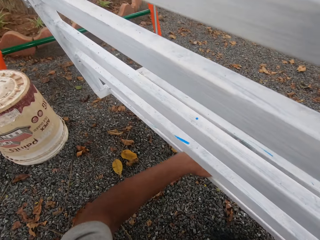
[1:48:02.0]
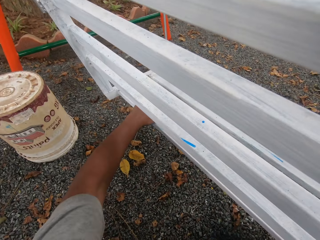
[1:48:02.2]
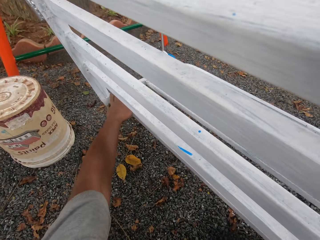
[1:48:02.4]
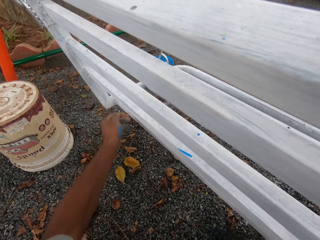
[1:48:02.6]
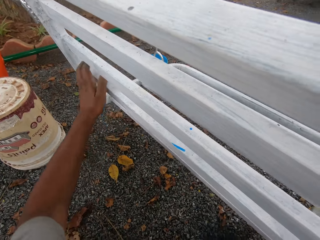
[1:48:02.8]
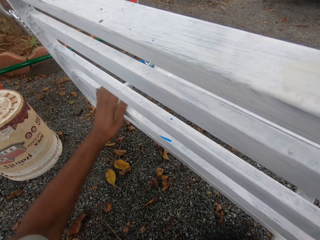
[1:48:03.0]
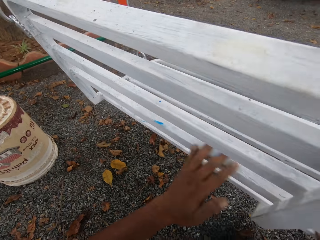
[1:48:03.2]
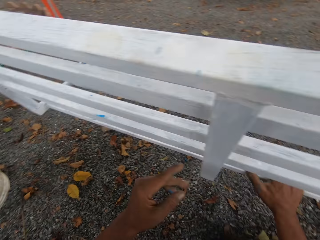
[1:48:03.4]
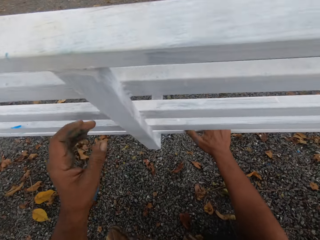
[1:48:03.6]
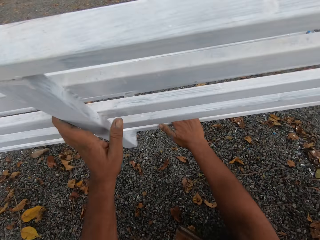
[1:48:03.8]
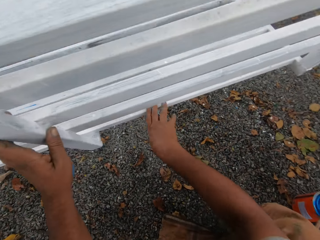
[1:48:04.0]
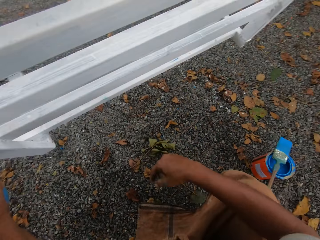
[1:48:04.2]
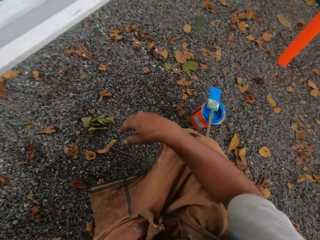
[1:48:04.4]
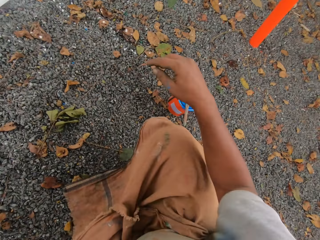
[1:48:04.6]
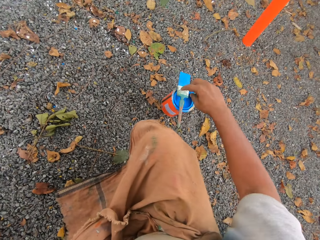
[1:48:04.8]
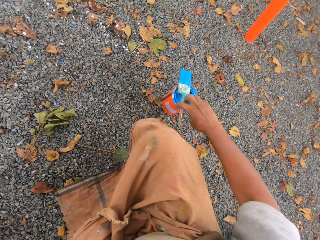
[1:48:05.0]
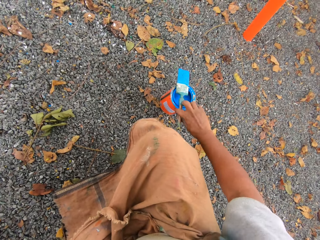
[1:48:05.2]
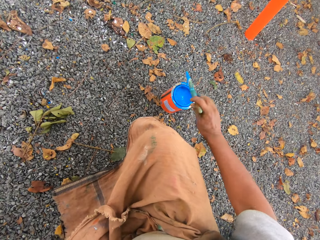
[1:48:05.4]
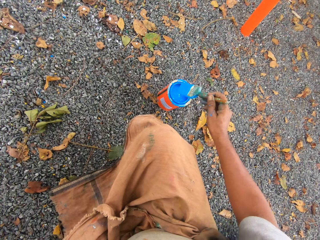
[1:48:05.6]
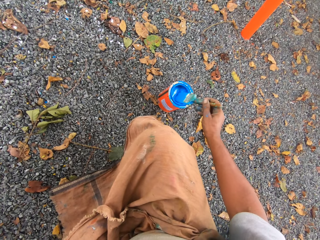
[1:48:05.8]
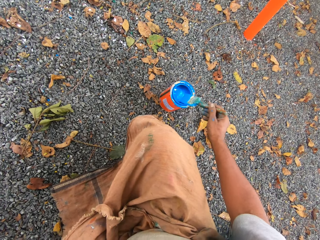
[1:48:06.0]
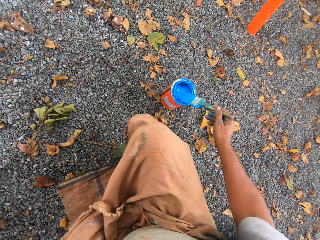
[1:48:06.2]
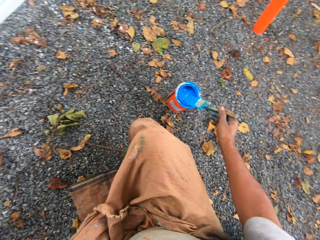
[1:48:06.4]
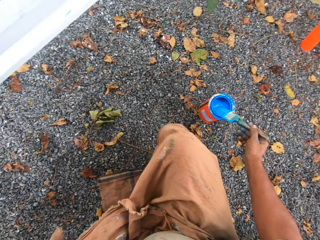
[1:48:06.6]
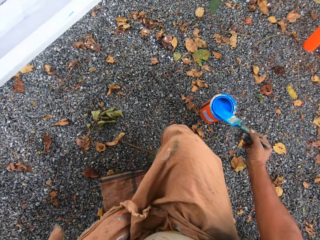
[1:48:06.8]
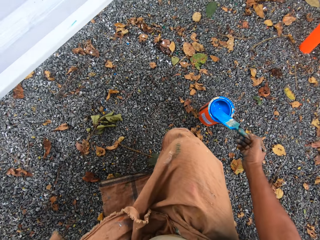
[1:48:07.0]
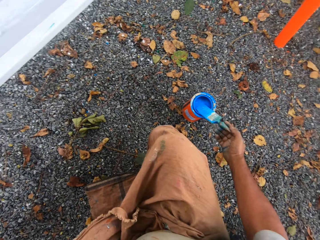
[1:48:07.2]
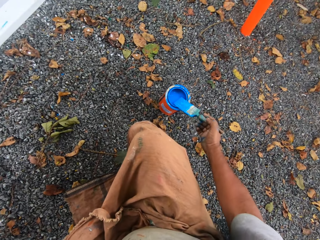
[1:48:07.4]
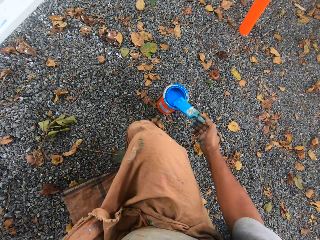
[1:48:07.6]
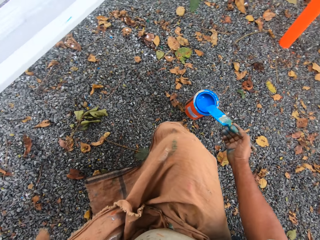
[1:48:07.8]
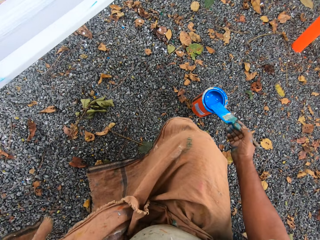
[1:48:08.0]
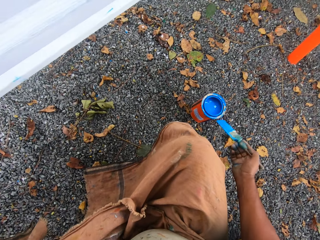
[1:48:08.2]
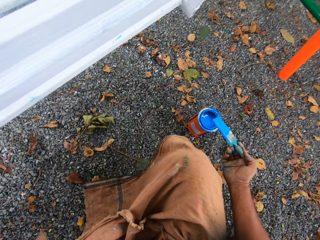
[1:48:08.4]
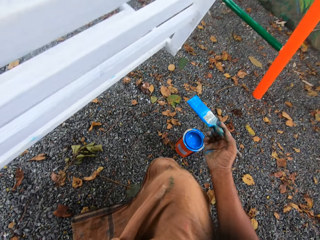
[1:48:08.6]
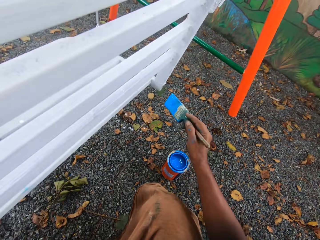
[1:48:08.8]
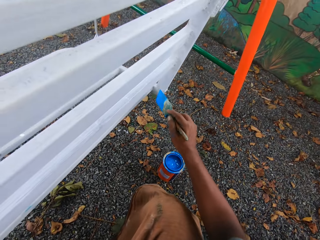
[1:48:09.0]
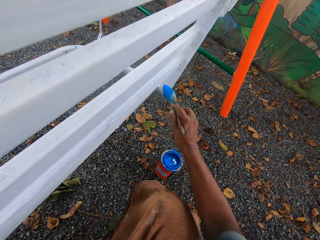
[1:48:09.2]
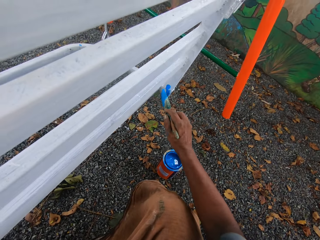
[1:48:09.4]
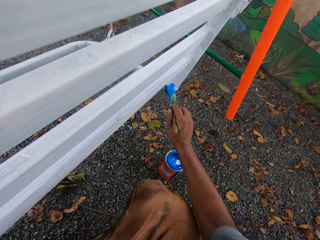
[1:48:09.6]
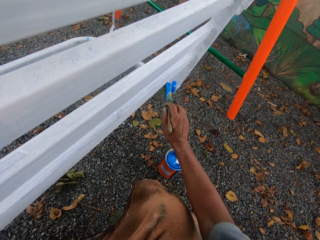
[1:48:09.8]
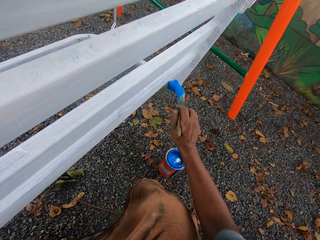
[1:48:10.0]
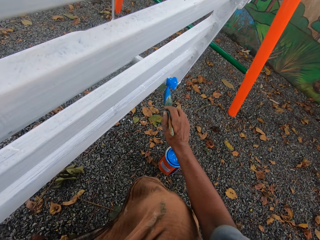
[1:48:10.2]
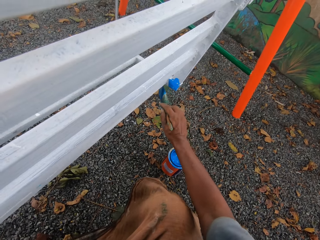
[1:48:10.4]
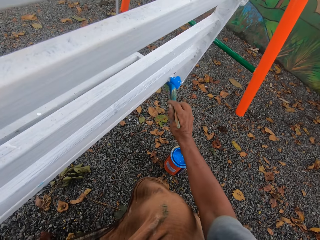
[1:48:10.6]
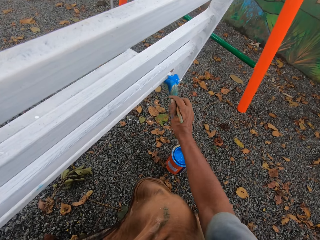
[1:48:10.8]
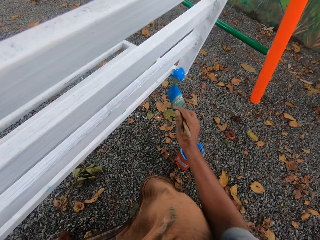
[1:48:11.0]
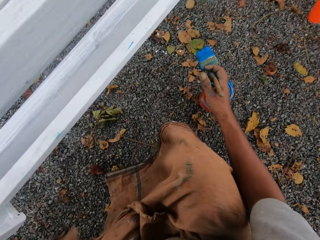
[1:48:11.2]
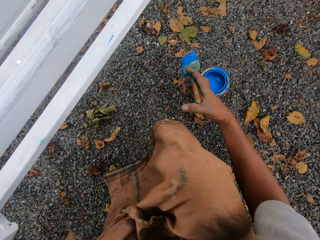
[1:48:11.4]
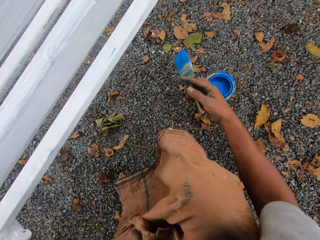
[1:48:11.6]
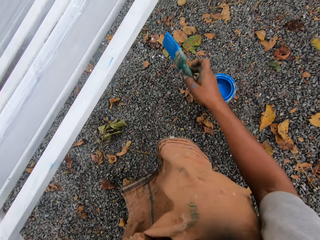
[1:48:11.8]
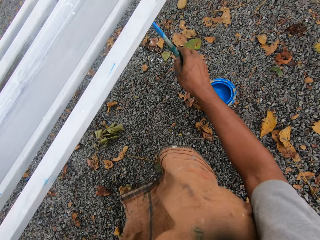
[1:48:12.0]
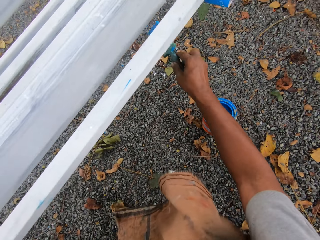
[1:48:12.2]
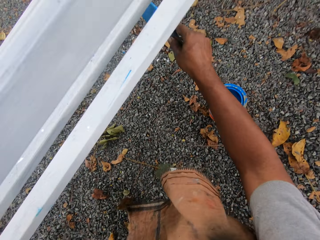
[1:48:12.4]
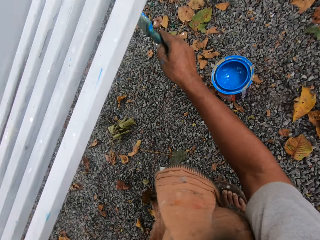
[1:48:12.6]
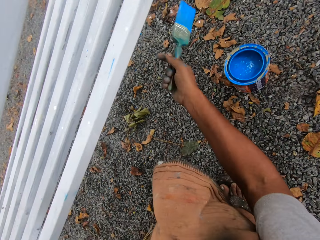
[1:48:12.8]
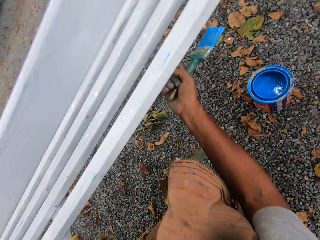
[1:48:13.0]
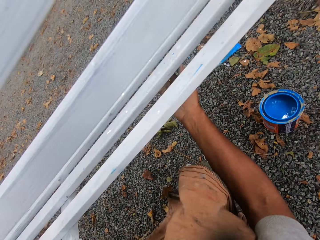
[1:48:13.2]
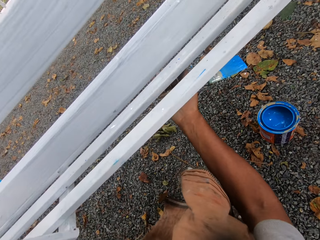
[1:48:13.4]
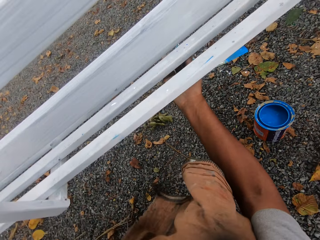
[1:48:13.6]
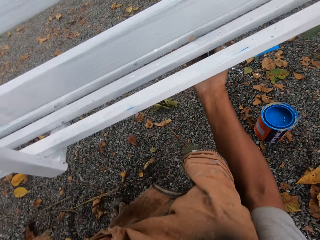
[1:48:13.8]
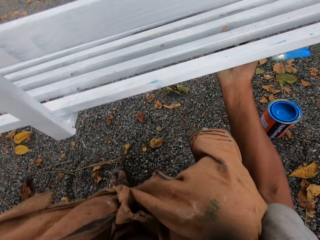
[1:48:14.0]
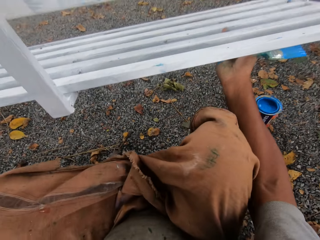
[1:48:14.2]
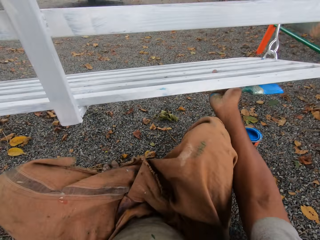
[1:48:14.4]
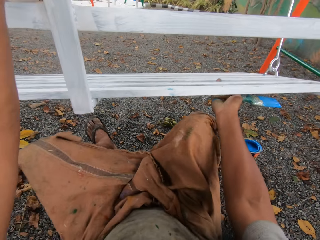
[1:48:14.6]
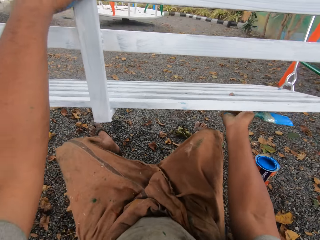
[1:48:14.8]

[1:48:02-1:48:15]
The camera wearer picks up the paint brush from the paint tin or can with his right hand. He dips the paint brush into the paint tin. He rubs the paint brush on the paint can. He paints the swing with the paint brush. He adjusts the paint brush. He paints the swing with the paint brush. He sits on the ground.

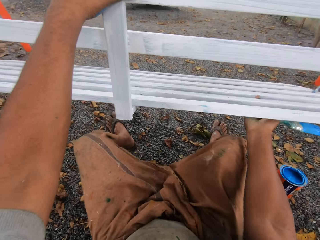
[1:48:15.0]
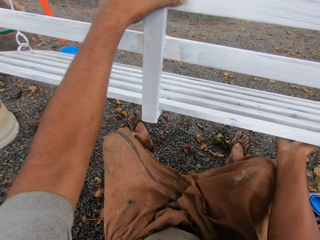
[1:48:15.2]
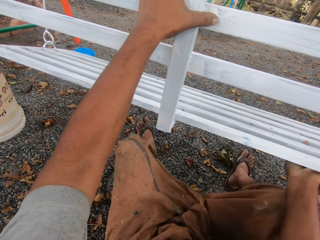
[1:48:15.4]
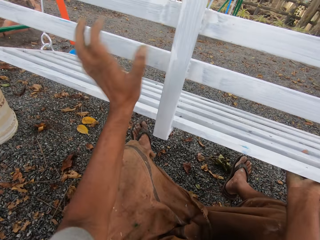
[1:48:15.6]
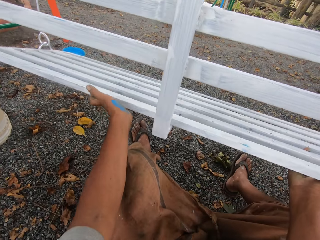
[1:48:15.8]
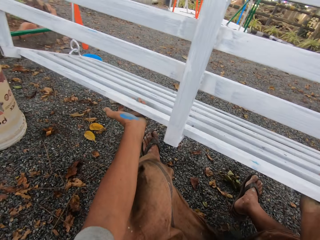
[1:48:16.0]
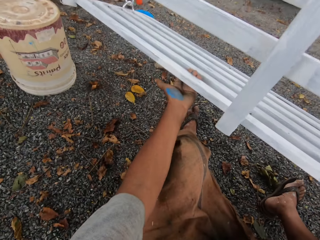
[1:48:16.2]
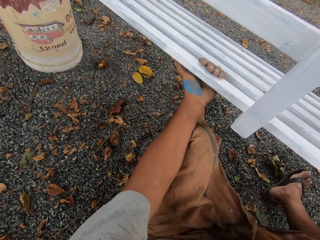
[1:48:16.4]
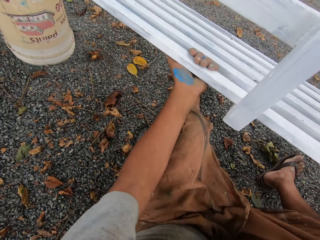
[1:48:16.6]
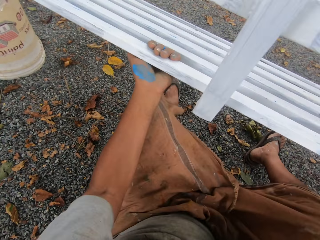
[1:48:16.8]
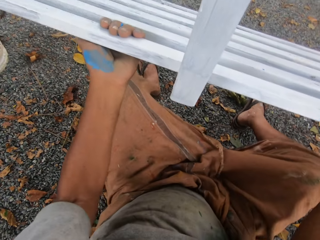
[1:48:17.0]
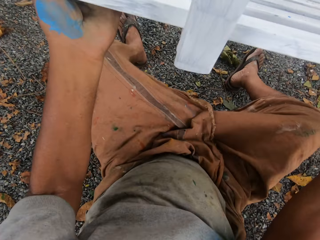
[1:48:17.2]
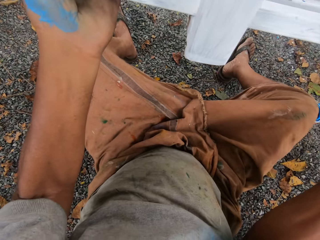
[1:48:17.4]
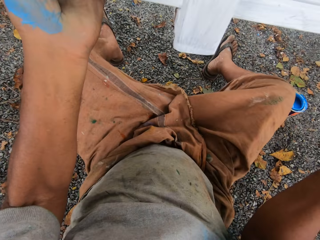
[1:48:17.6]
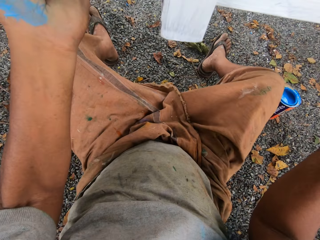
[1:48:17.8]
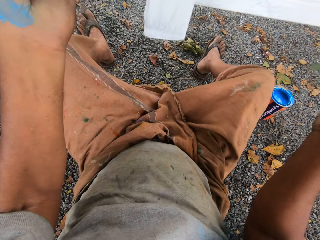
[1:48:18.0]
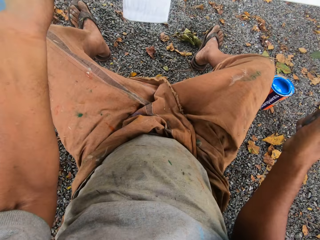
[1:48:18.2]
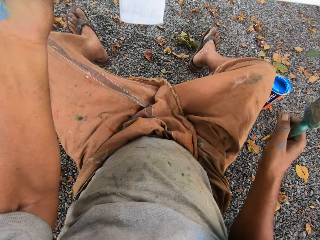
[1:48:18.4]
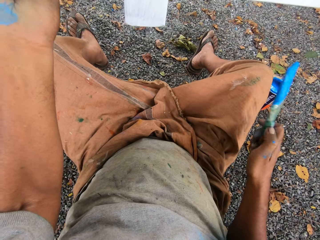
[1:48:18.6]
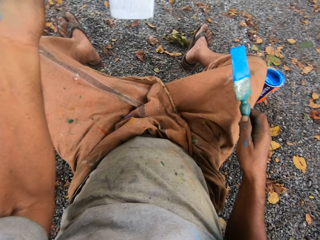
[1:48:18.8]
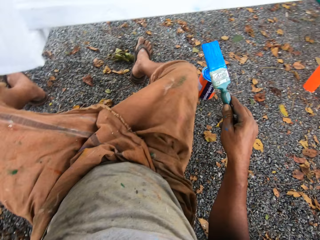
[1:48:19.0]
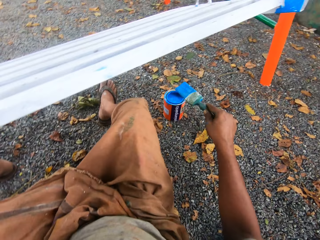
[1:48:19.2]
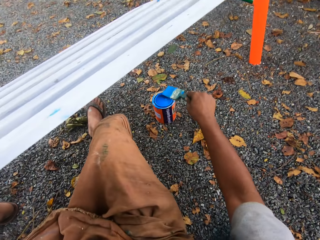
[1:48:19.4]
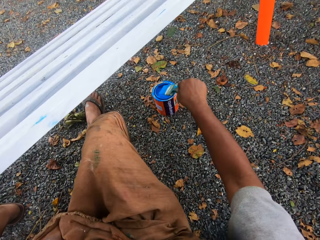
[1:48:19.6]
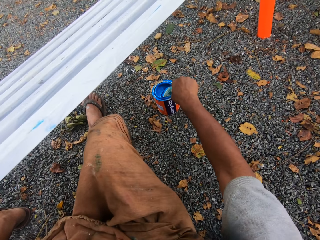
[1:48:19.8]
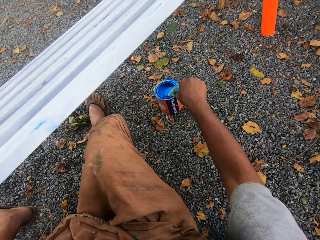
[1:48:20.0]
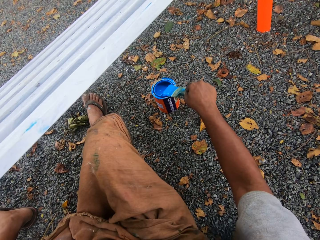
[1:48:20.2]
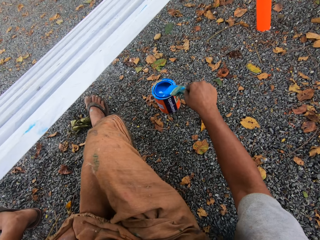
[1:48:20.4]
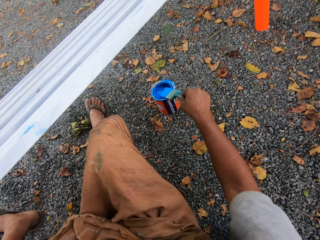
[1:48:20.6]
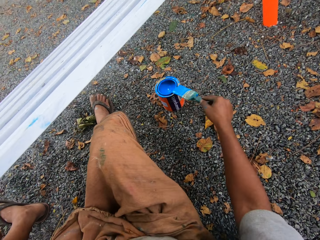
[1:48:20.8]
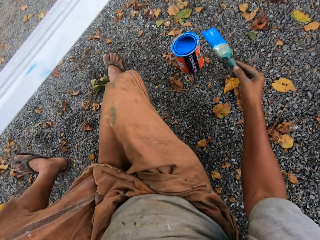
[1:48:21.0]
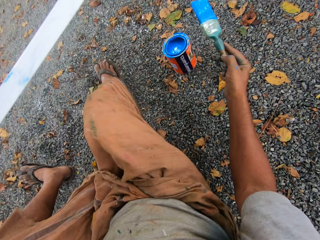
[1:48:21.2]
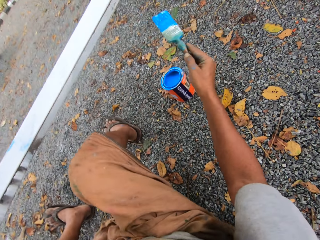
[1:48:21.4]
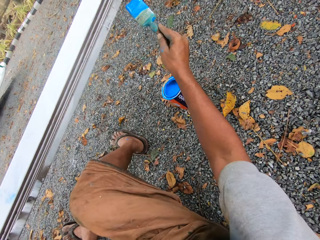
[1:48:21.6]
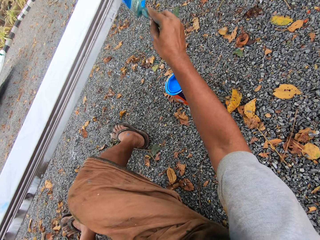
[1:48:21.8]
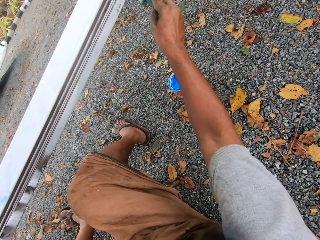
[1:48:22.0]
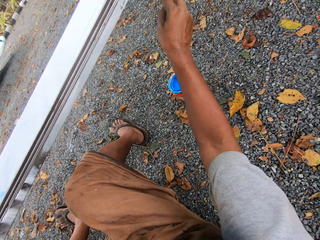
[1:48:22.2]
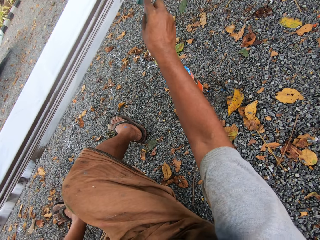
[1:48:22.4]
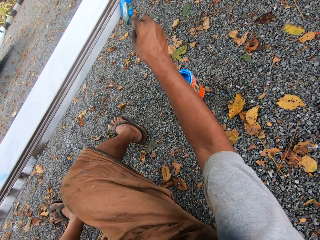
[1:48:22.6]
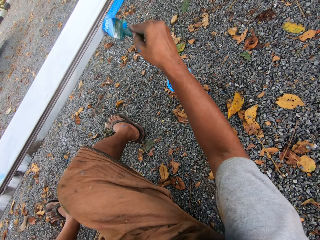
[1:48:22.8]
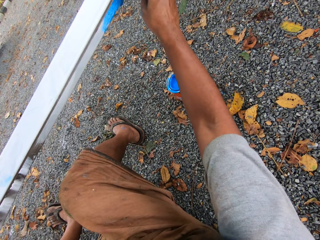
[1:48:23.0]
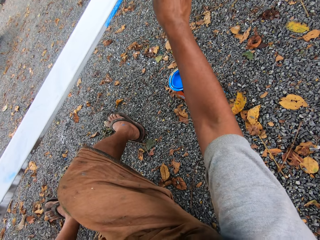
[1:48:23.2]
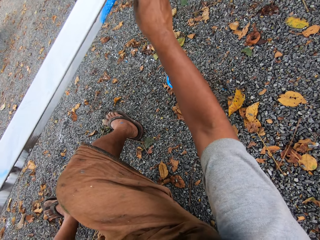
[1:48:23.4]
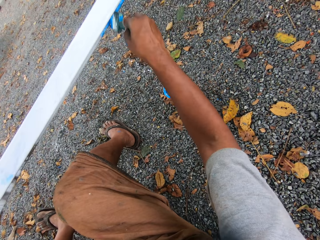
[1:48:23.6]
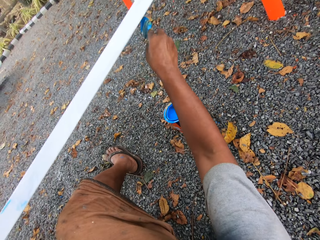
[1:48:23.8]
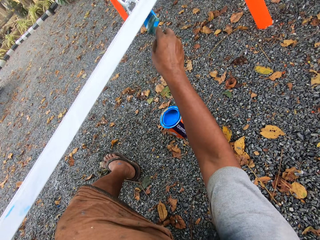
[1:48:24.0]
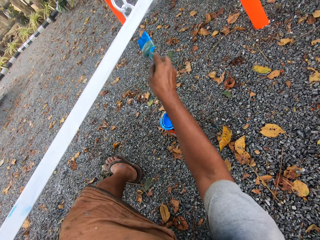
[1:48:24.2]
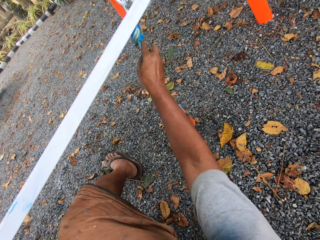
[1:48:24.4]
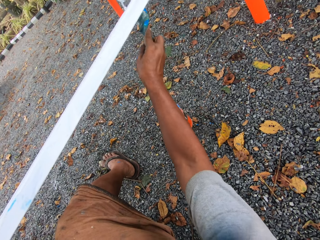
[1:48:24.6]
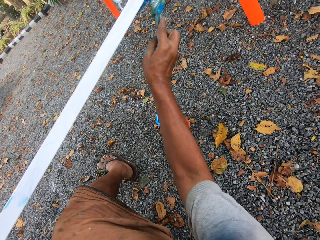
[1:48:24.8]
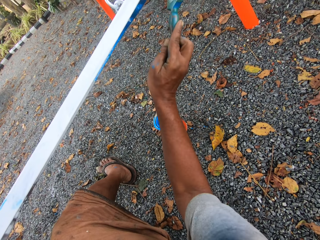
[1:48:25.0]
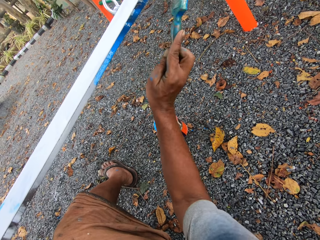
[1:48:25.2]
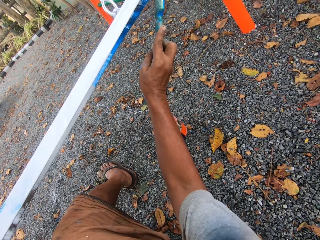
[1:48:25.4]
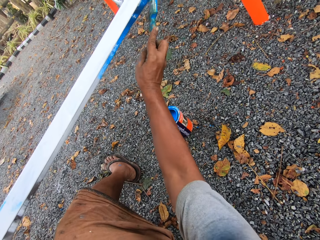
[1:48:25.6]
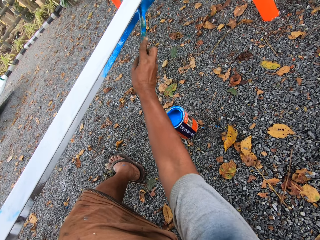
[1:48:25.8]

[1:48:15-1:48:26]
The camera wearer adjusts the swing seat with his two hands. He holds the swing with the left hand. He dips the paint brush into the paint tin or can. He rubs the paint brush on the paint can. He paints the bottom of the seat with the paint brush.
